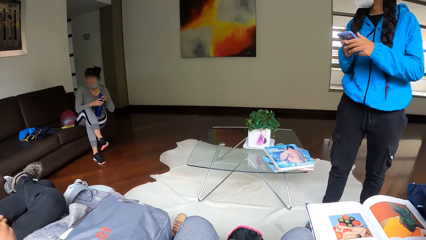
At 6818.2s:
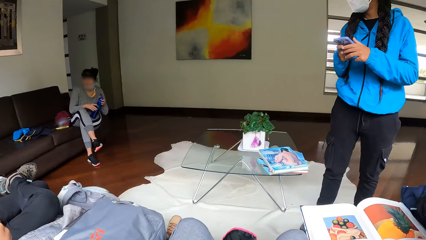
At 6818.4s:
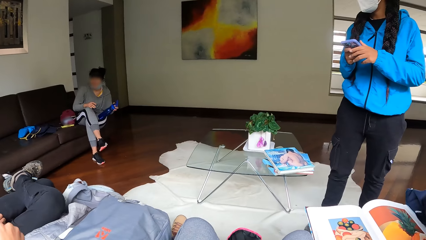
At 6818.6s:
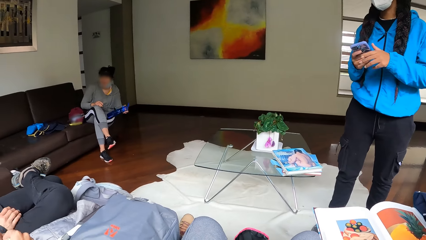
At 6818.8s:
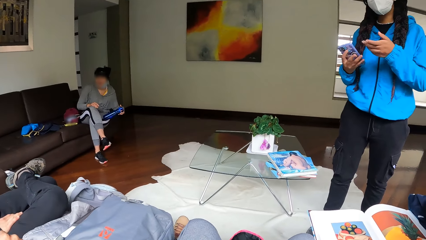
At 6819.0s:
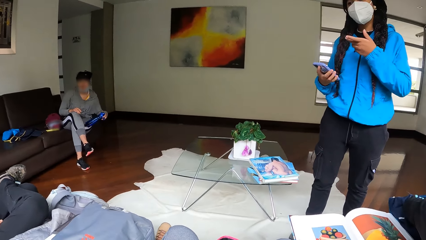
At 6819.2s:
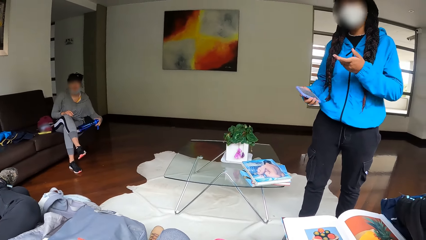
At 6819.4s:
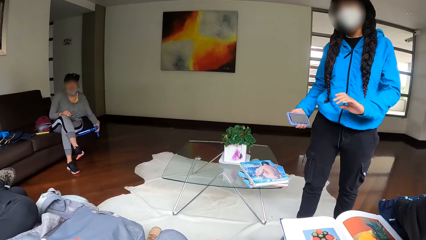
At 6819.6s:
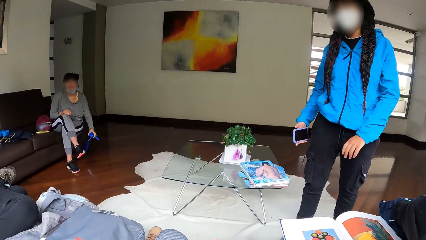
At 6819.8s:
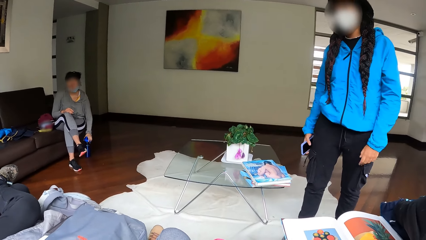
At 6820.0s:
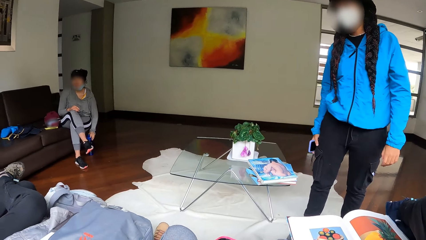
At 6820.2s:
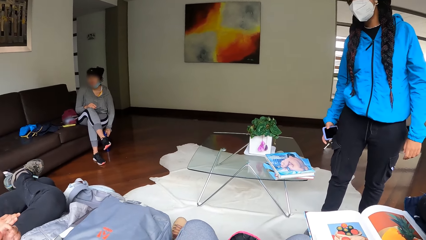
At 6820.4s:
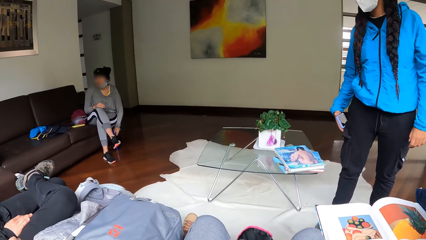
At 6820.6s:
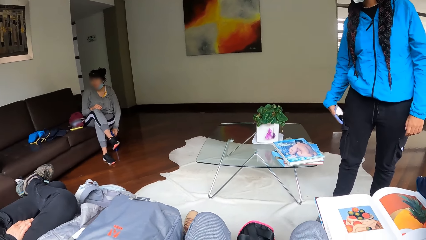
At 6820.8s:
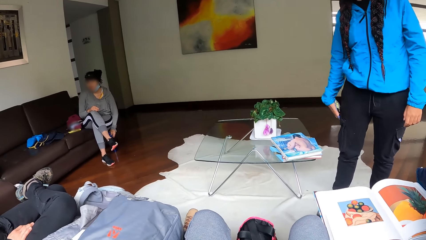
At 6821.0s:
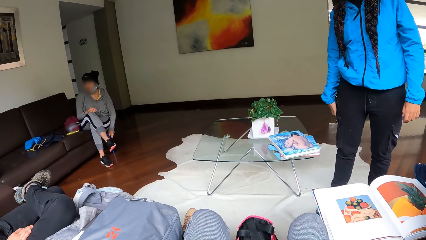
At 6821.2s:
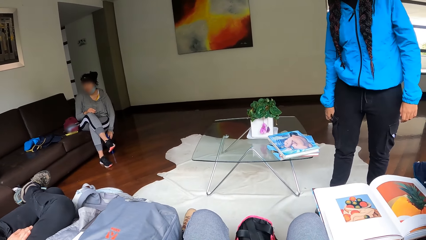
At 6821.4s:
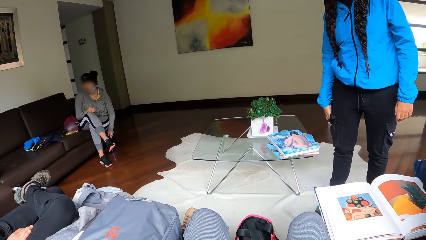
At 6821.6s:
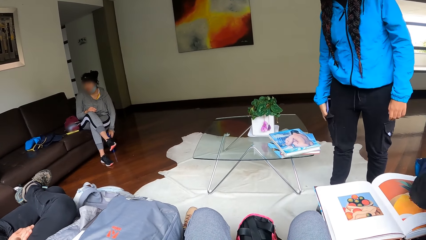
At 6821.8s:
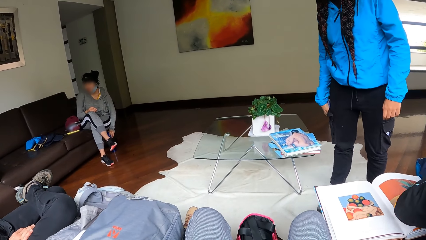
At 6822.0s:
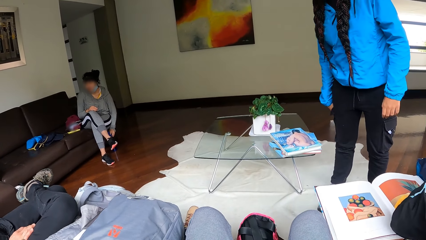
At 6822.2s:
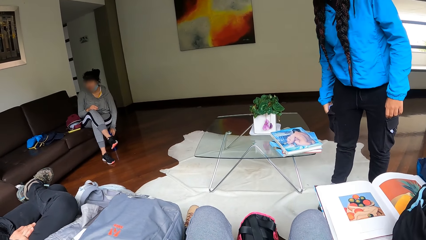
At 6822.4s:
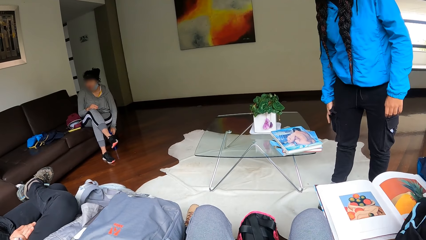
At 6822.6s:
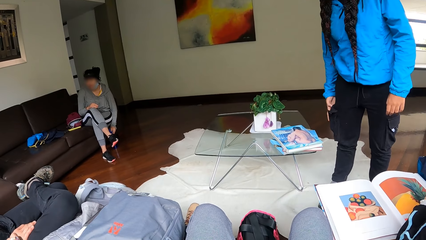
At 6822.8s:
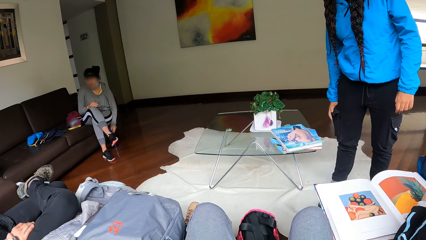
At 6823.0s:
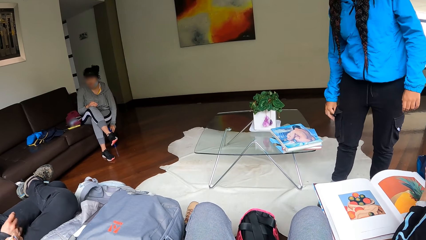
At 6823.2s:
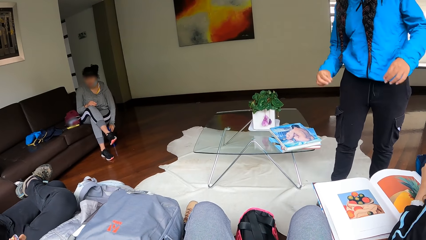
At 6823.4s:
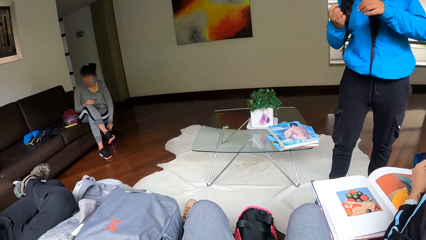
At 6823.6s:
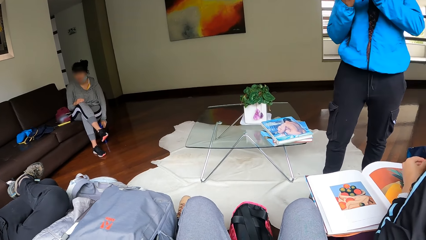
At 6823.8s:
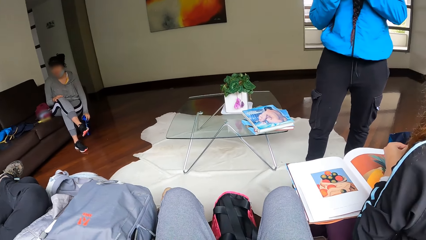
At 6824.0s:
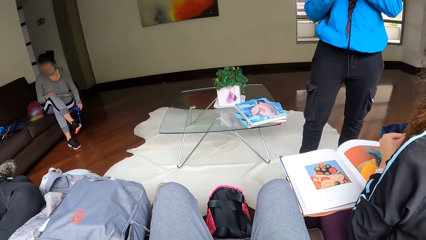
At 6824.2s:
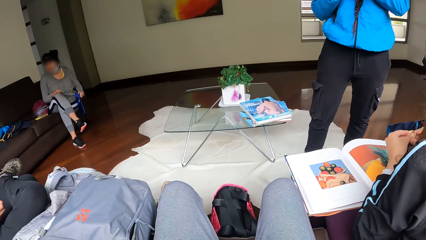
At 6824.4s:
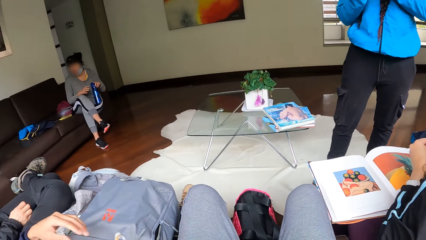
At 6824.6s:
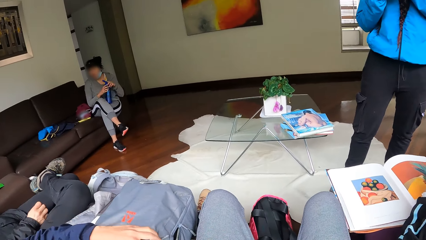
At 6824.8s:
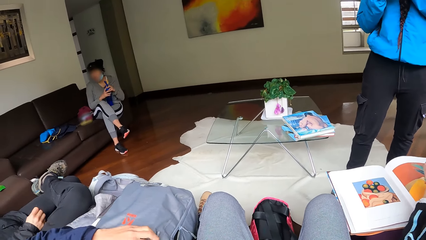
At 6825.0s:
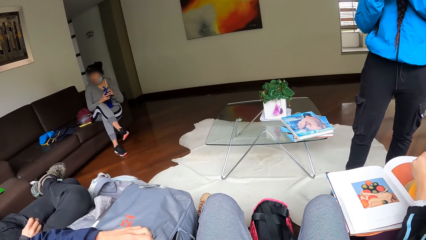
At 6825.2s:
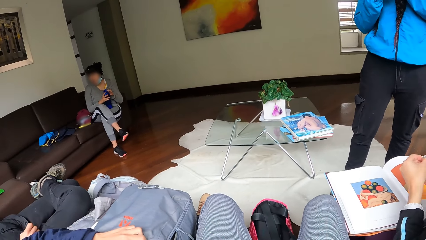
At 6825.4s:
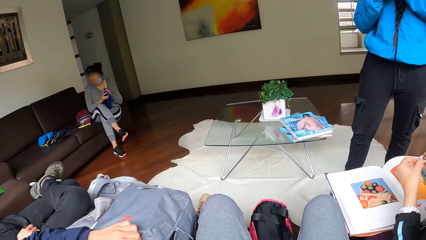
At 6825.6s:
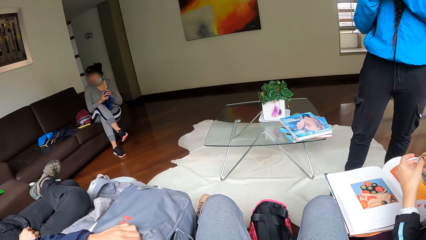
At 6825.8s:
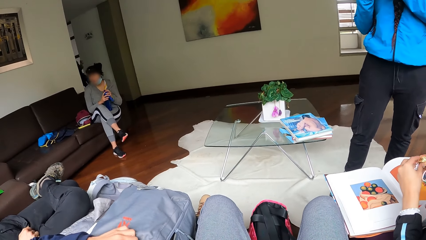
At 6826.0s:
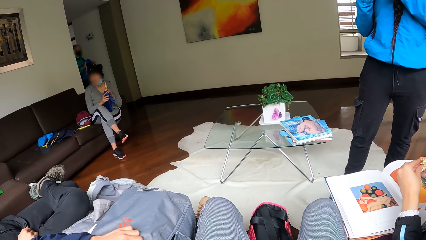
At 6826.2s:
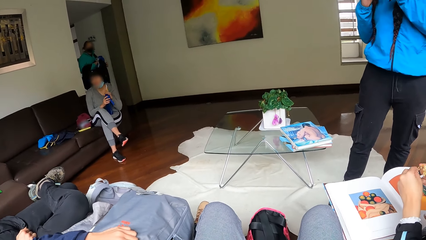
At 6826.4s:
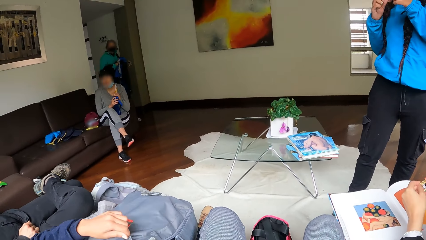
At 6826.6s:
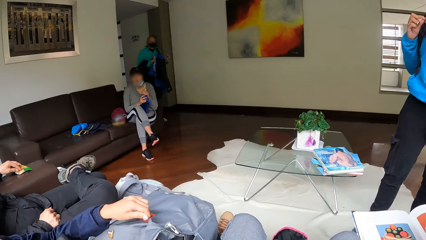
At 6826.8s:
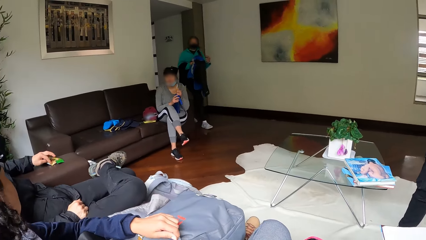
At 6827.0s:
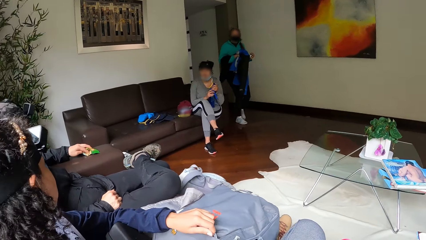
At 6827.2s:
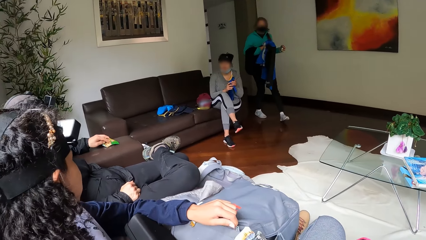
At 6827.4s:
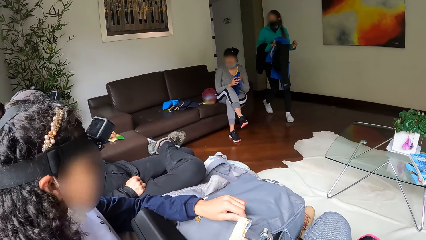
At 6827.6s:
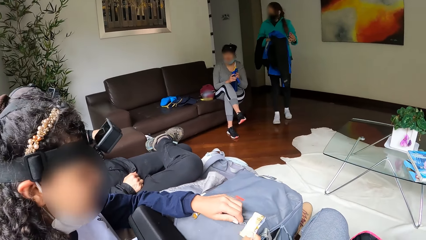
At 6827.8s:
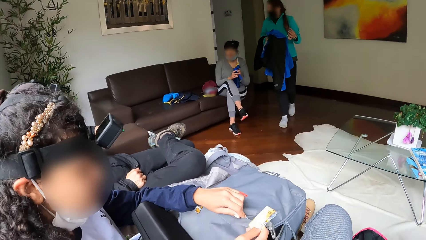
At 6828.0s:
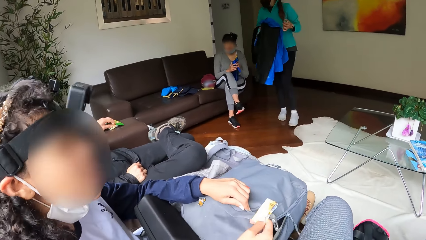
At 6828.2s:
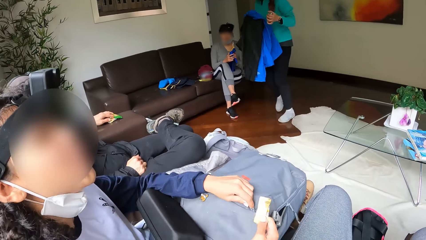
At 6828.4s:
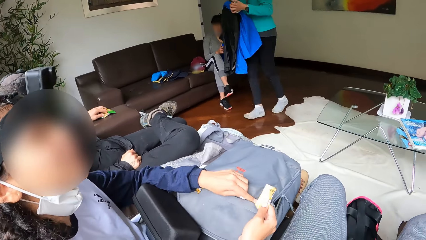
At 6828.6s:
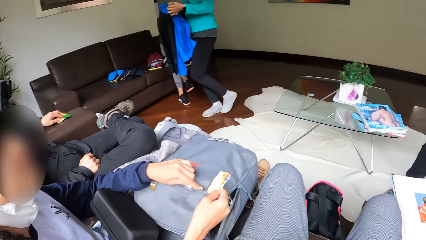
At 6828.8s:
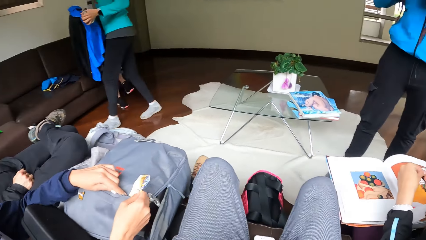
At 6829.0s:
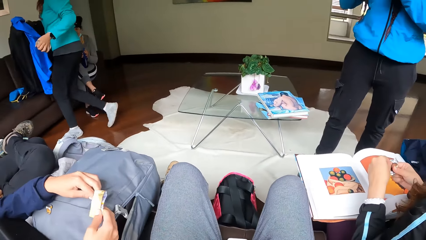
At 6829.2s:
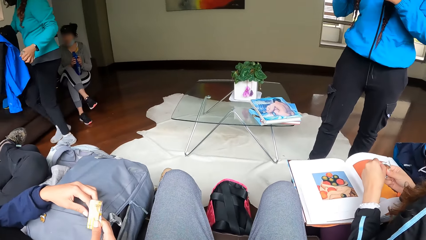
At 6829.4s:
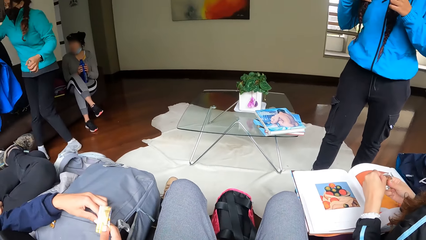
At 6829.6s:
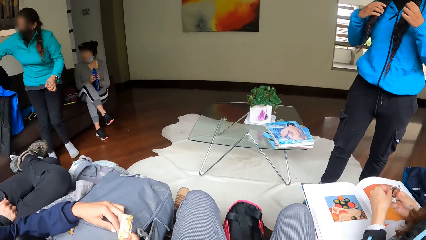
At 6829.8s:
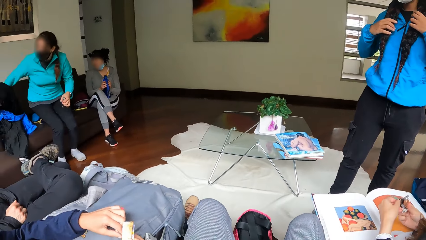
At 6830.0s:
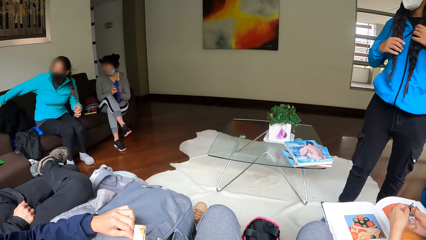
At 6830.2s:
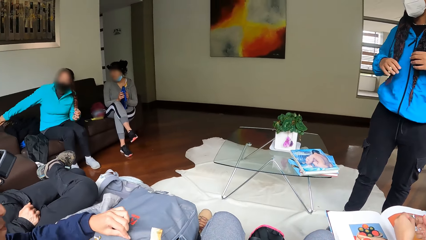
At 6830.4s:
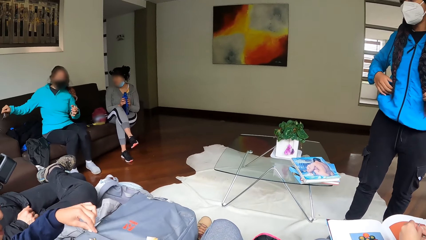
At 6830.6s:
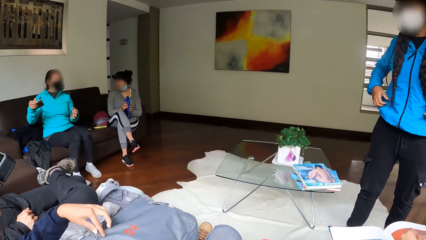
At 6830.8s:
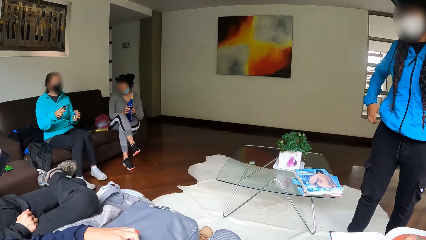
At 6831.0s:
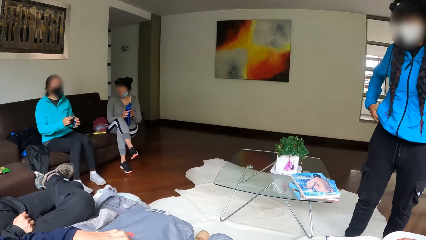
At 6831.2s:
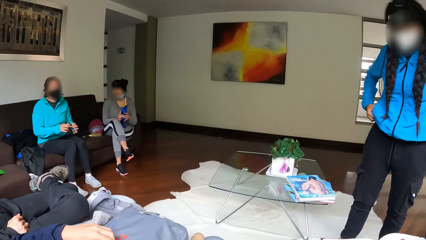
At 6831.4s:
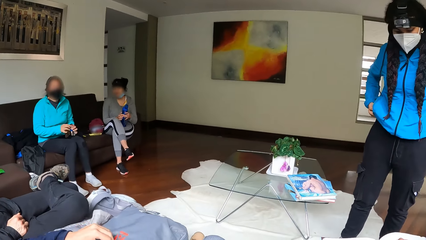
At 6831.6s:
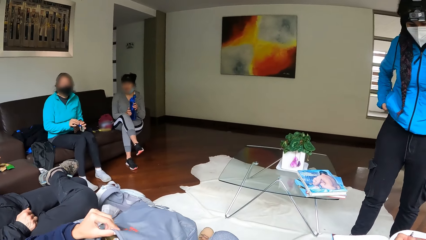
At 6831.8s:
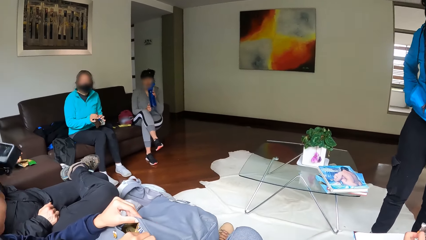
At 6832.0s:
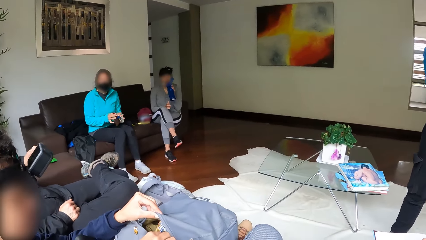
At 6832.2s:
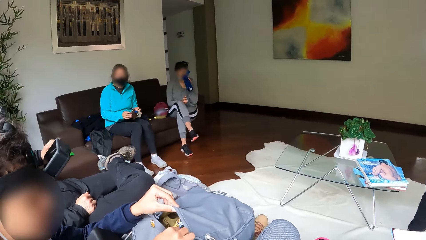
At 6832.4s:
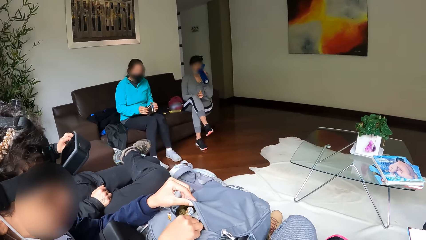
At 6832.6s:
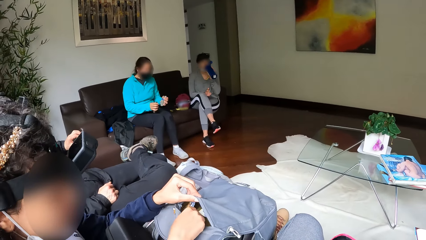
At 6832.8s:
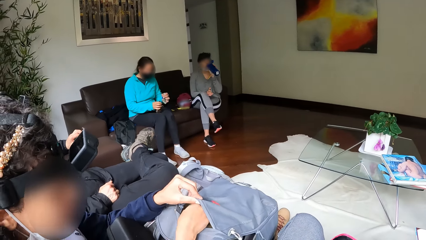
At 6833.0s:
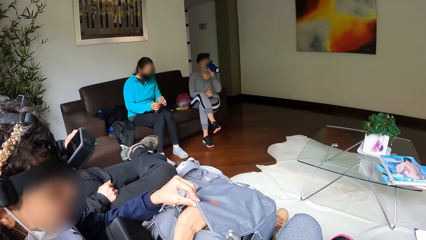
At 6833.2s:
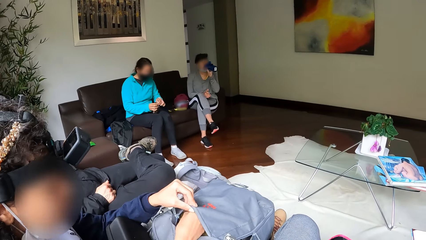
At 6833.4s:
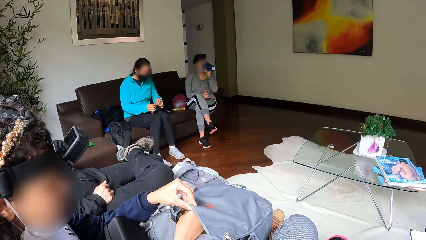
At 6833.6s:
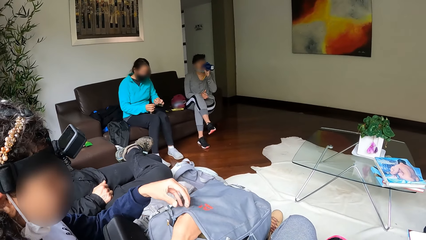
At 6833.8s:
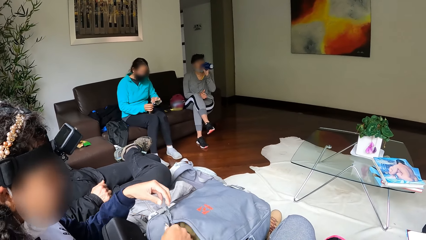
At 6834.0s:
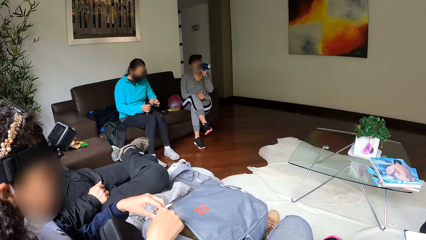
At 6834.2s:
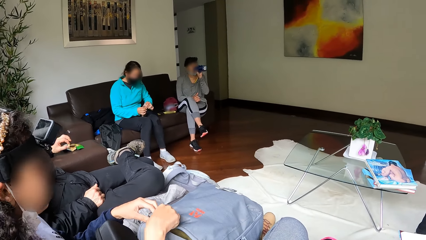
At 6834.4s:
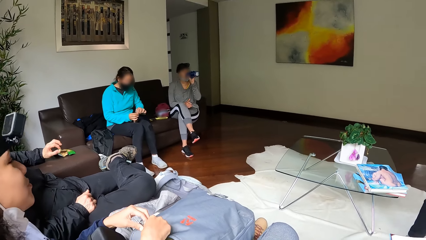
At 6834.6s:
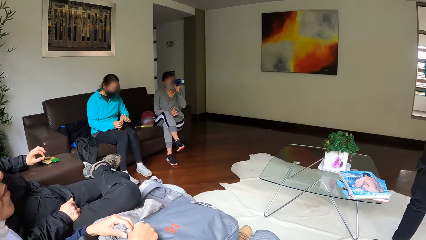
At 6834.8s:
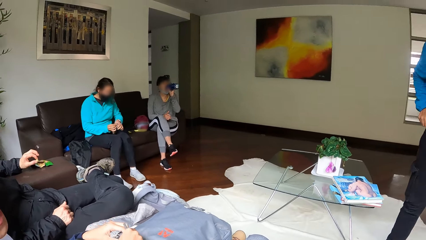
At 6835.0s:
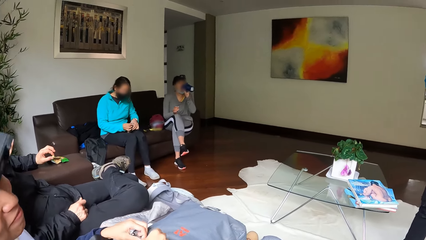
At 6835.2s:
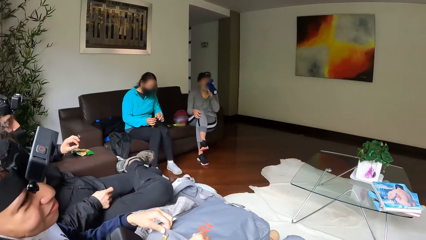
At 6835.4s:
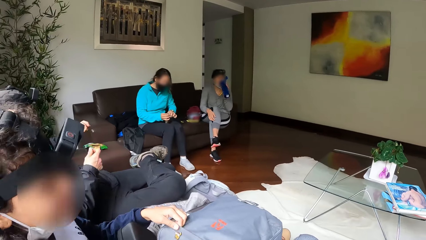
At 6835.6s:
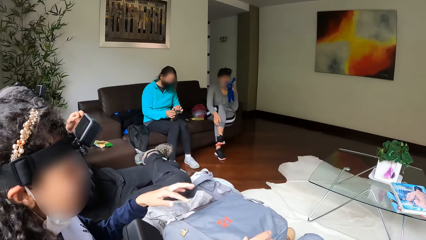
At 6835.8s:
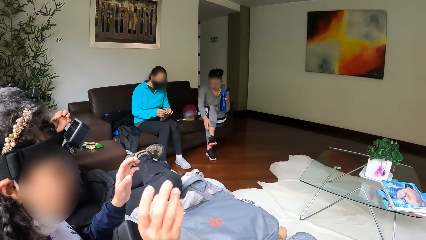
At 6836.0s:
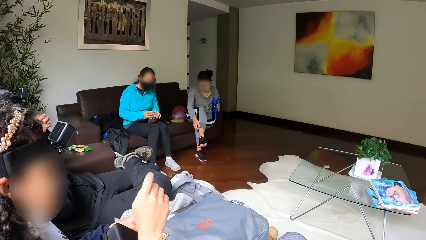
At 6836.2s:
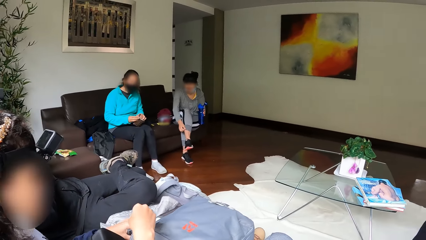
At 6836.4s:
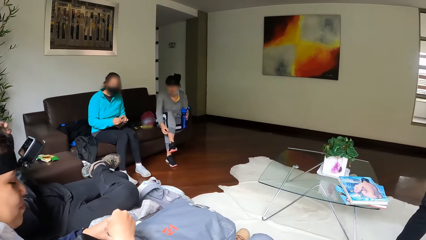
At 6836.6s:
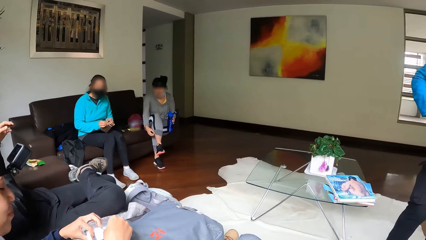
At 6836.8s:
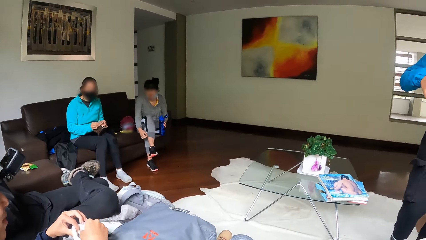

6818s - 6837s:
The woman drops the bottle on the floor with her left hand. Another woman places her phone in the pocket with her right hand. The first woman picks up the bottle from the floor with her left hand. Another woman sits down on the chair and drops some cloths in her left hand to the chair. The first woman drinks from the bottle with her left hand. Another woman closes a bag with her right hand.
